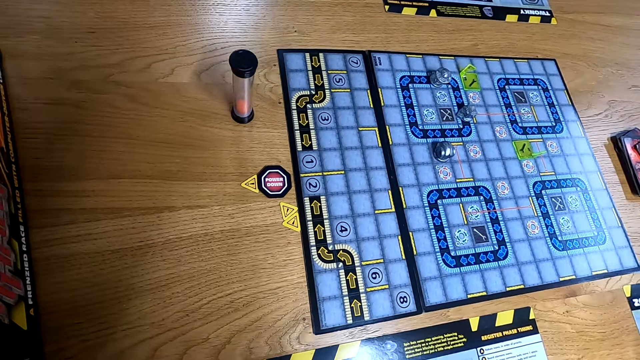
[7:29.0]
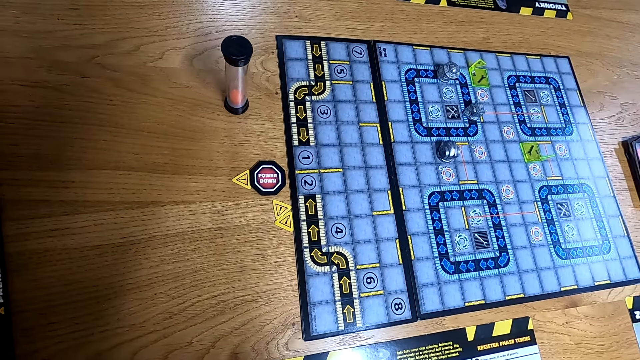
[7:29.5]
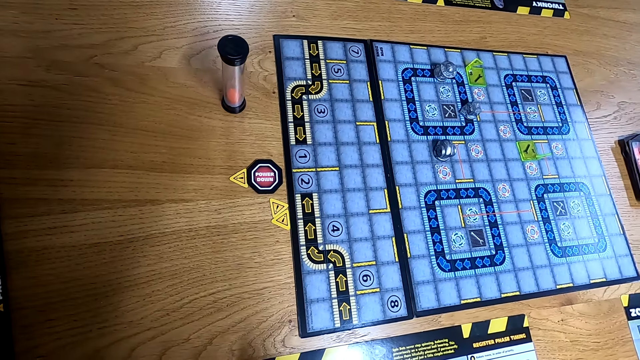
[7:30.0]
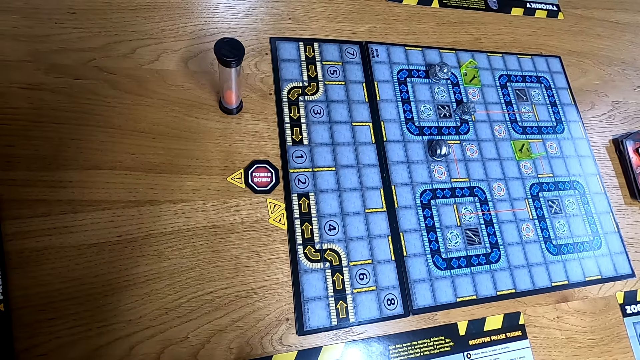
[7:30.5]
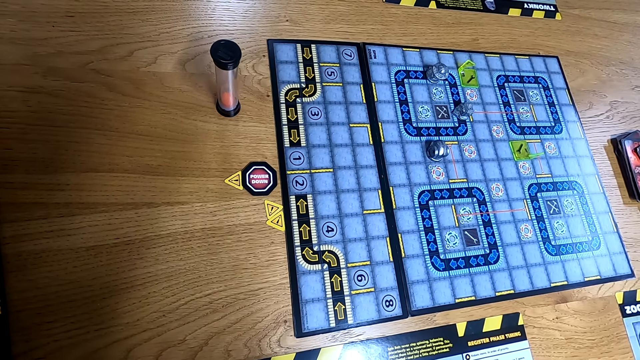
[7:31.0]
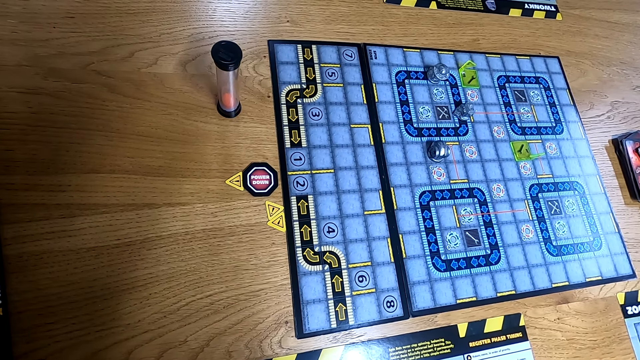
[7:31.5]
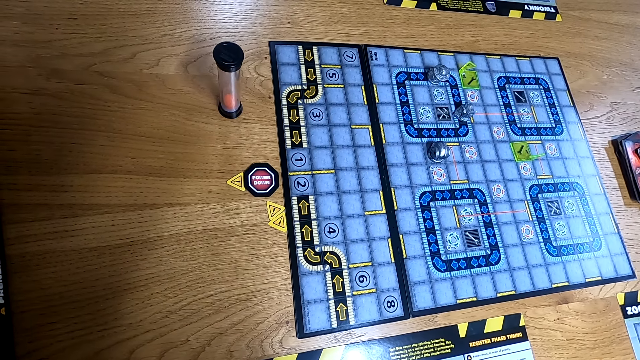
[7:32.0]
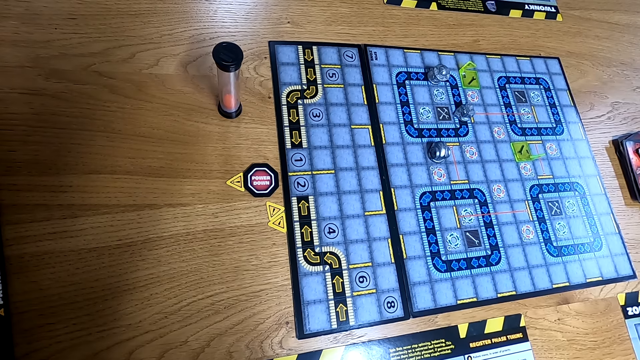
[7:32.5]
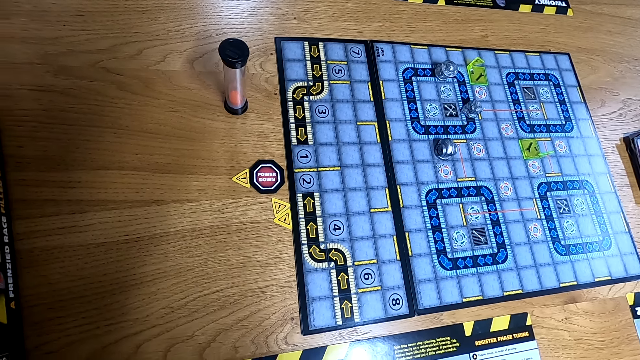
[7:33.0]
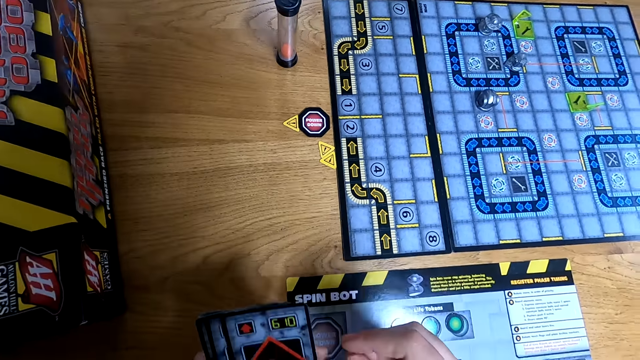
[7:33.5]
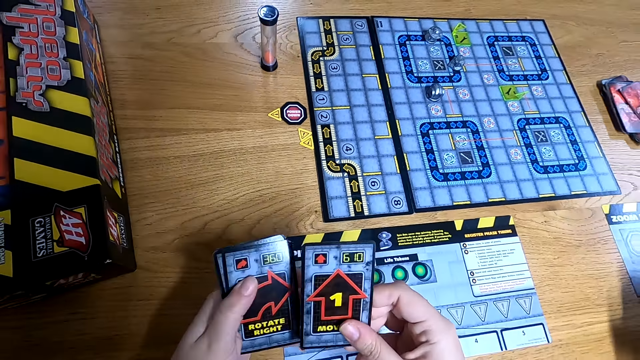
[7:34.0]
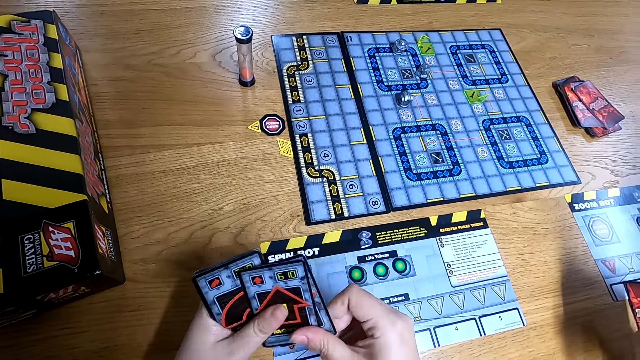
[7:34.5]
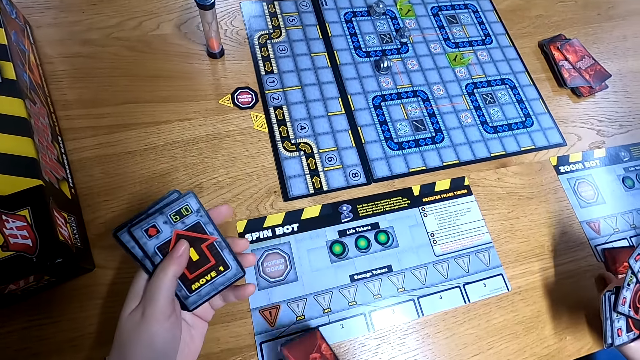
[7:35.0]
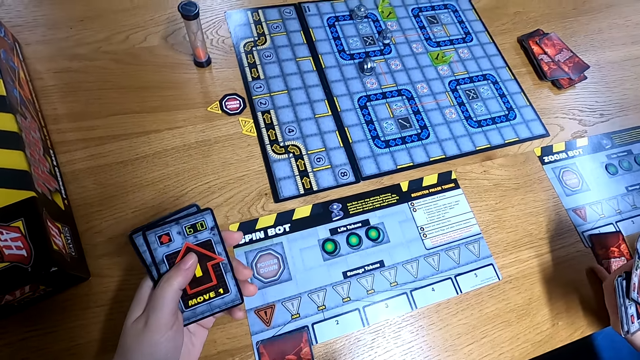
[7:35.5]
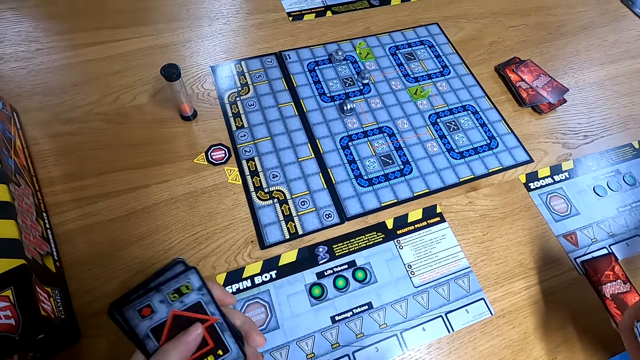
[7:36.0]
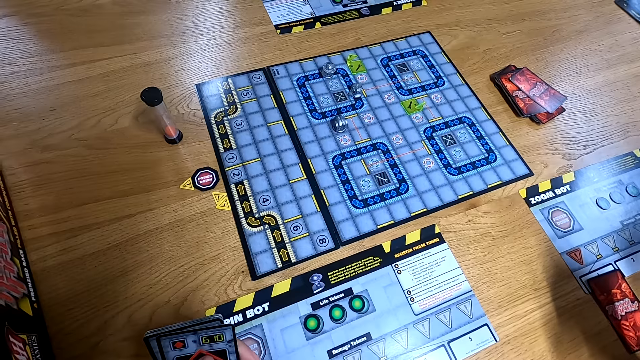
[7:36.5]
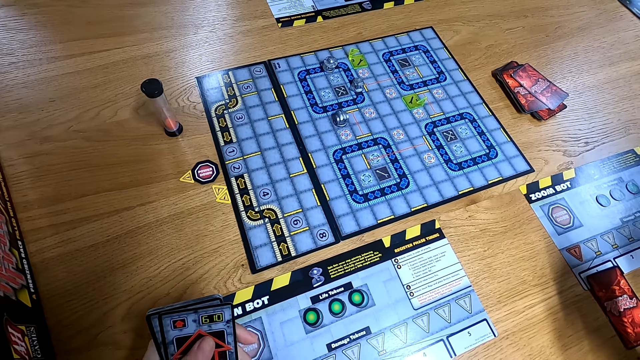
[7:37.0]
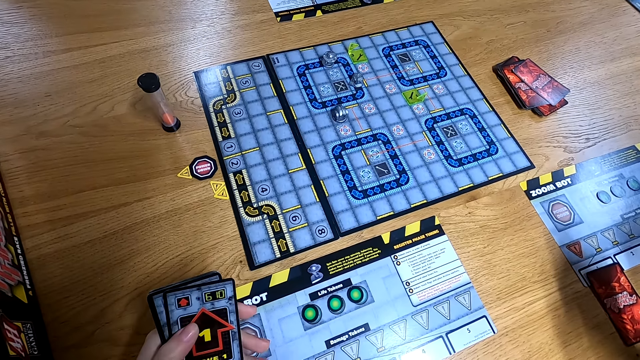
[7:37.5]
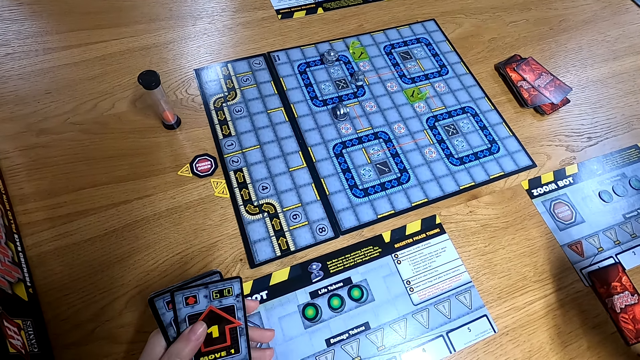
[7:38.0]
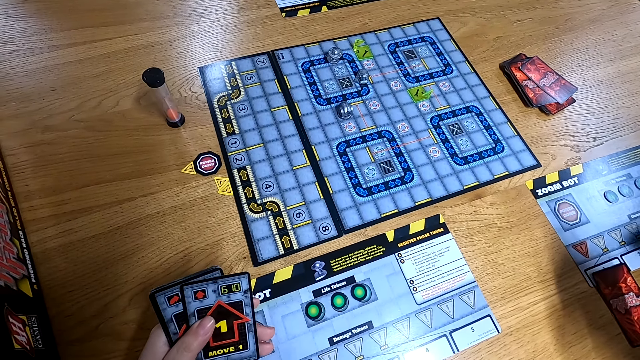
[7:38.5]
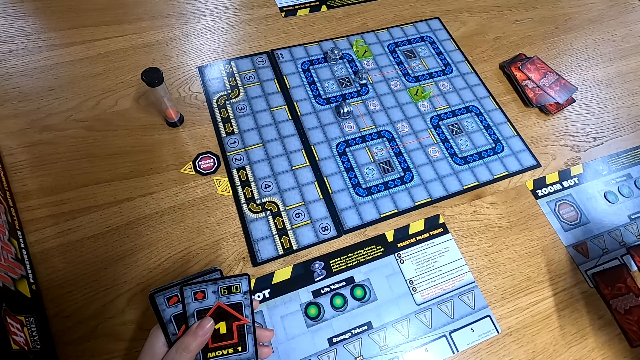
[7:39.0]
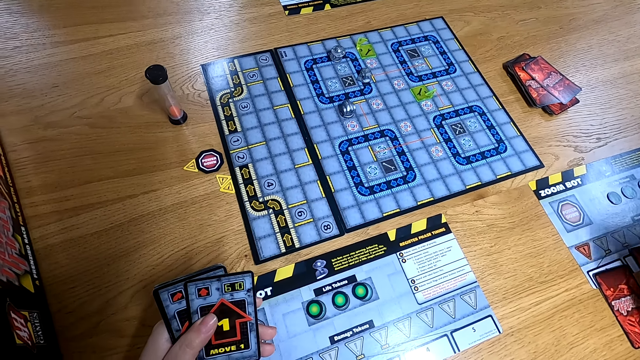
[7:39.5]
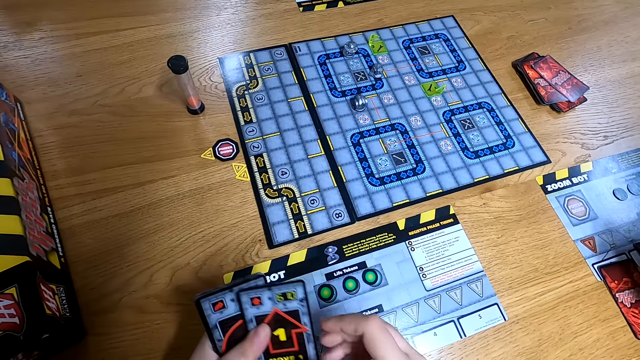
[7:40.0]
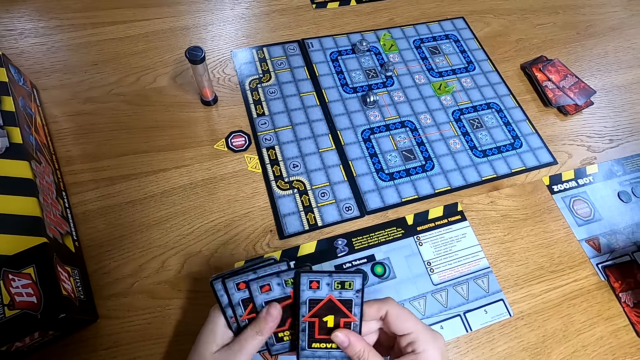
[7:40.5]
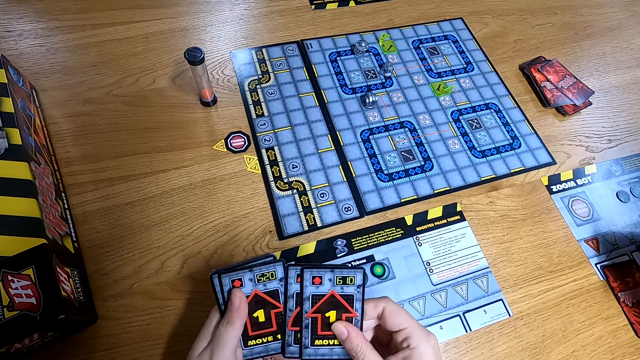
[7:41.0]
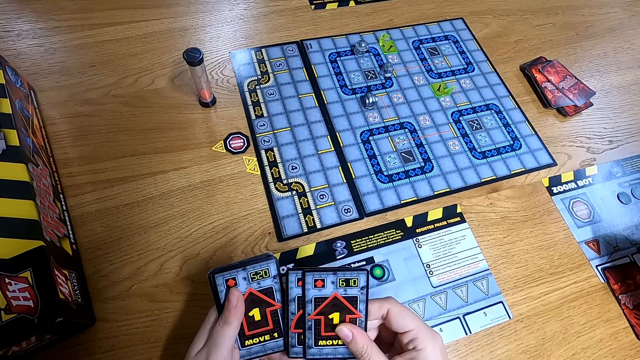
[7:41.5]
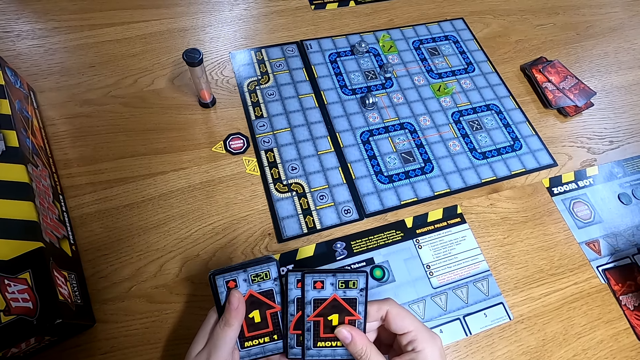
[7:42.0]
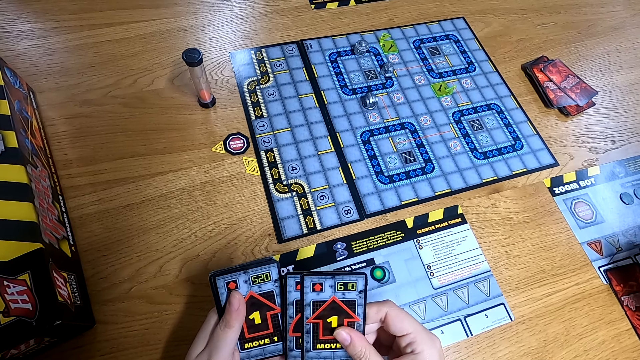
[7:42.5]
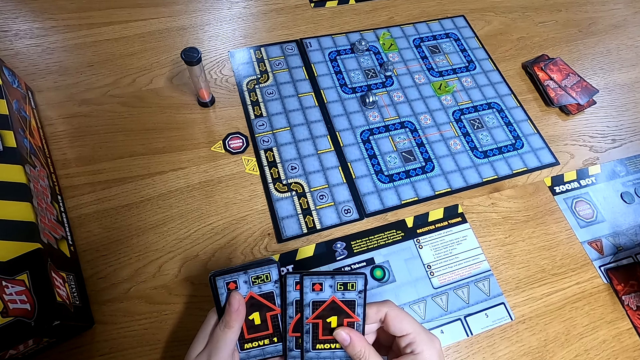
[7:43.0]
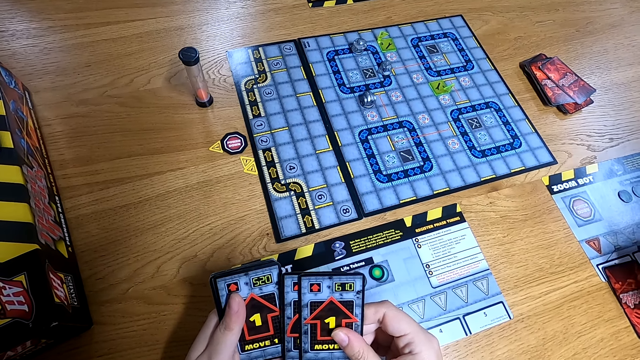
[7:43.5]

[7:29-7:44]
The camera wearer drops a programming card on the player mat with her right hand. The woman drops a programming card on the player mat with her left hand. The camera wearer shuffles through the programming cards with both hands.

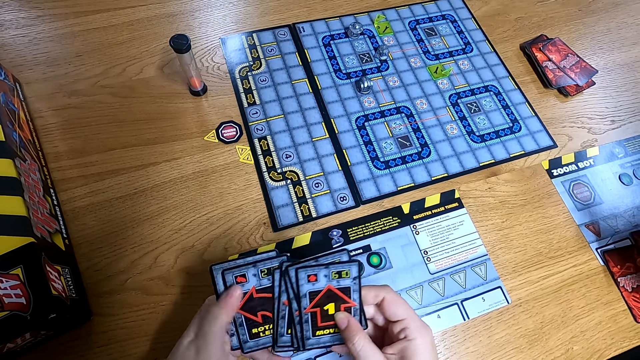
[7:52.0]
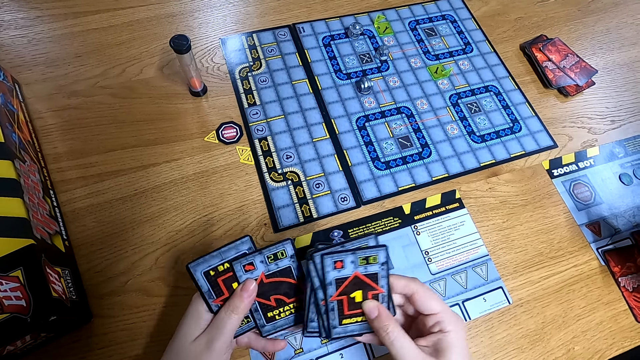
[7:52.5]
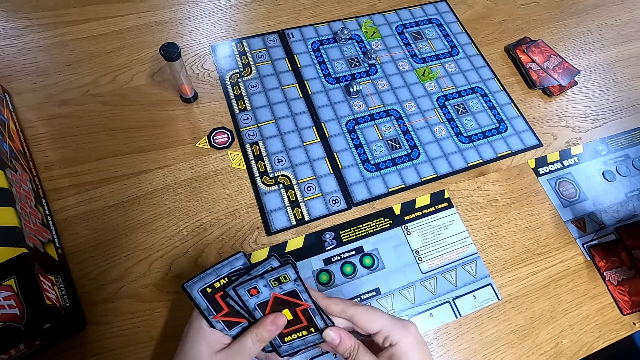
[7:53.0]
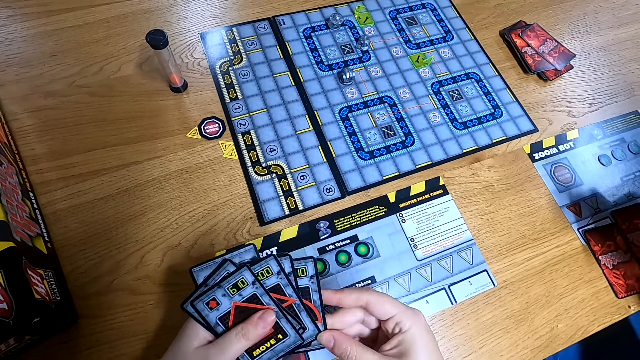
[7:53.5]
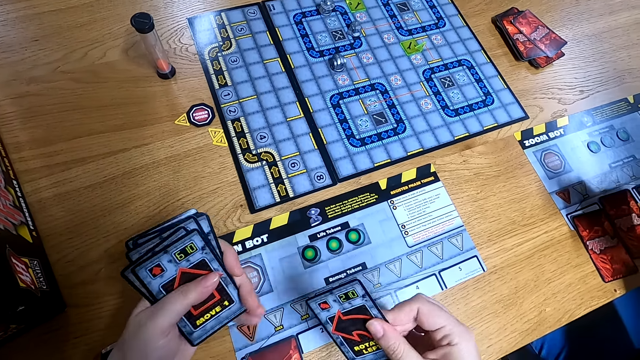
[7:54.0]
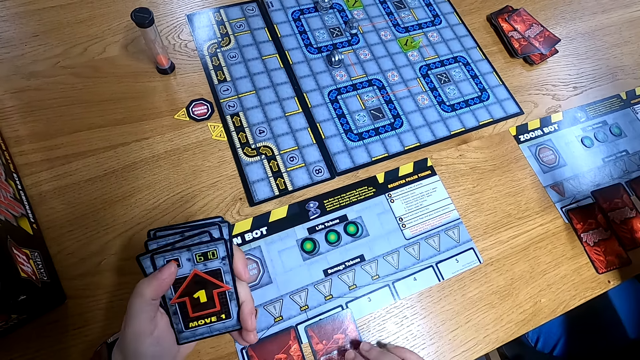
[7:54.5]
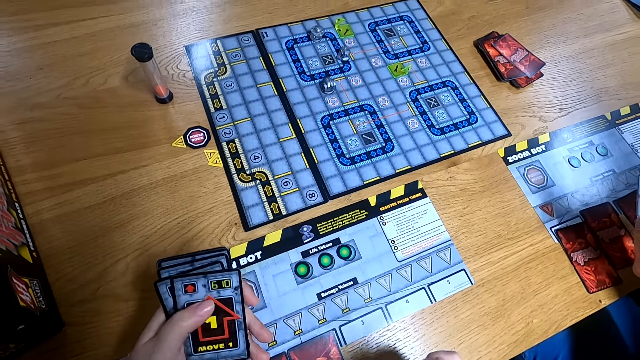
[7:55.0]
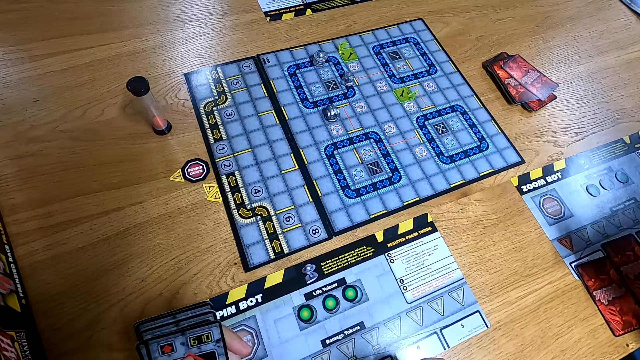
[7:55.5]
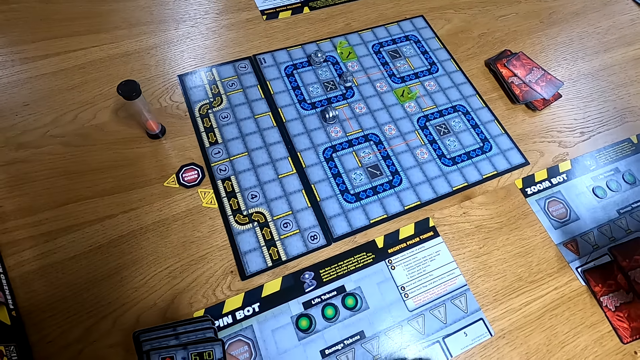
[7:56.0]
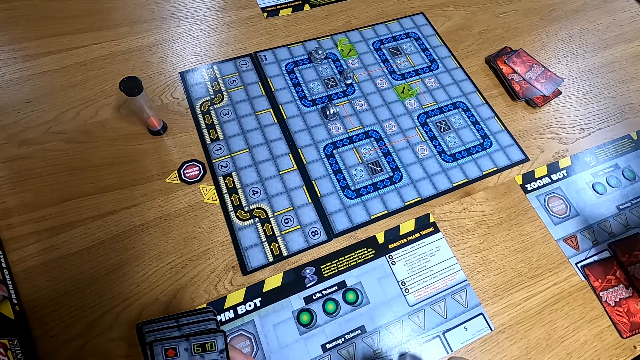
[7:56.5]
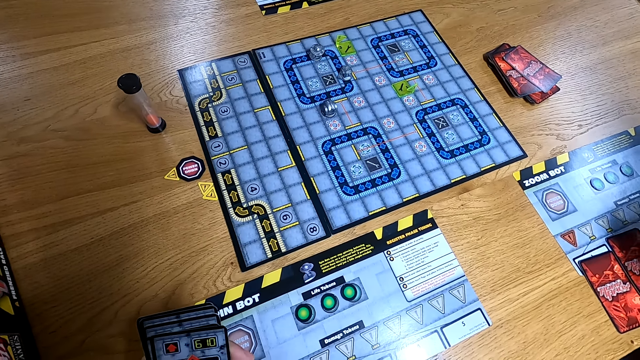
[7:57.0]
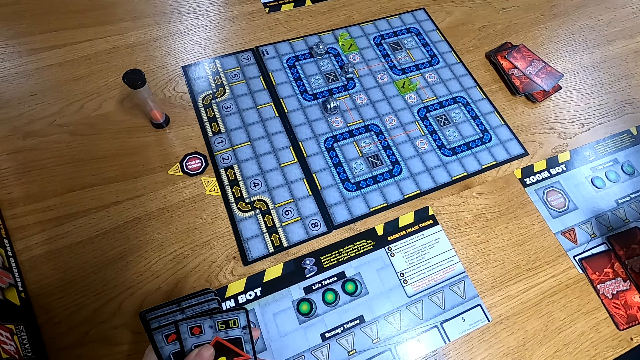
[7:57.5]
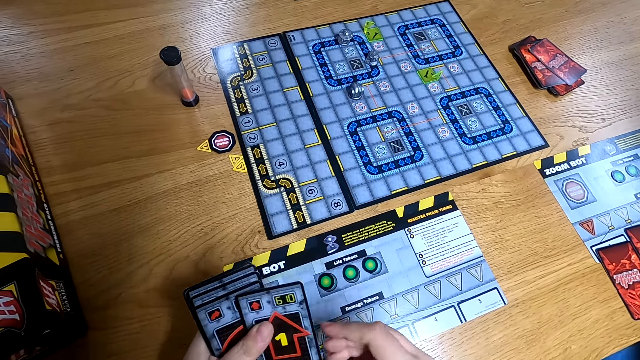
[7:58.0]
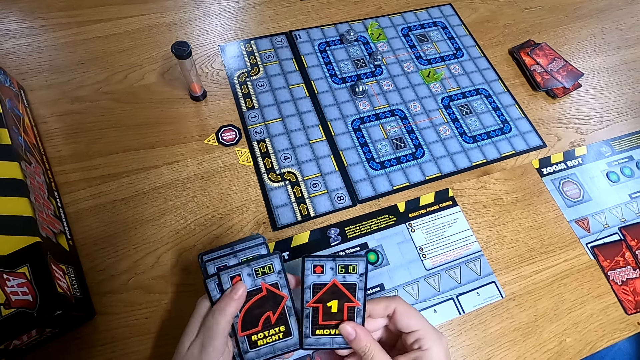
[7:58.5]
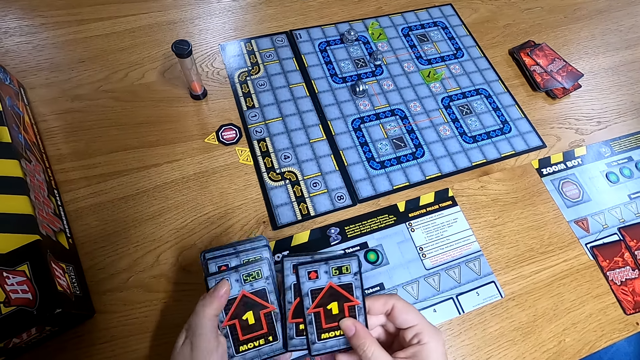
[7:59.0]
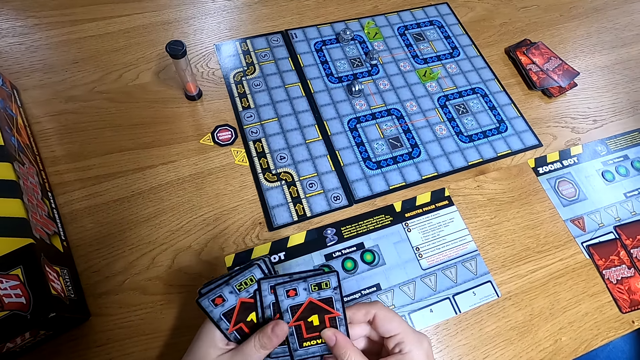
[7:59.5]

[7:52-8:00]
The camera wearer drops a programming card on the player mat with her right hand. She shuffles through the programming cards with both hands.
